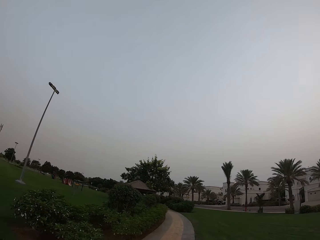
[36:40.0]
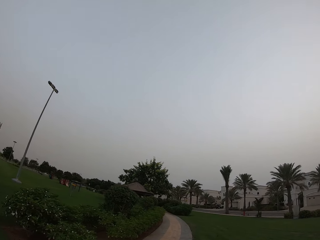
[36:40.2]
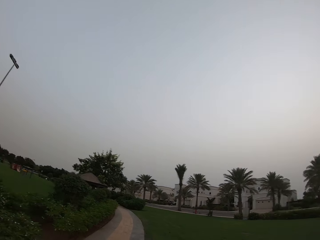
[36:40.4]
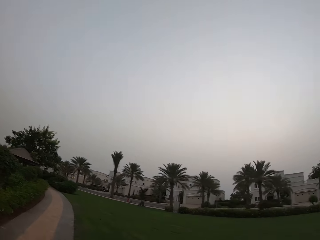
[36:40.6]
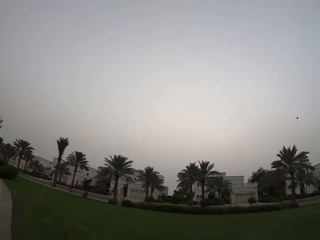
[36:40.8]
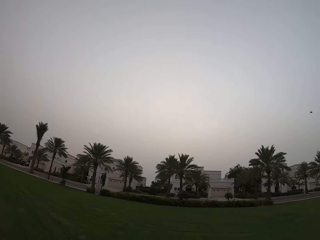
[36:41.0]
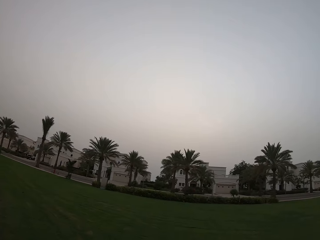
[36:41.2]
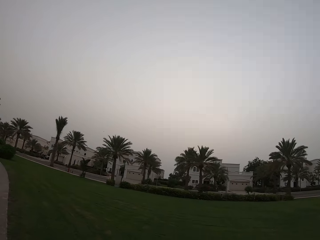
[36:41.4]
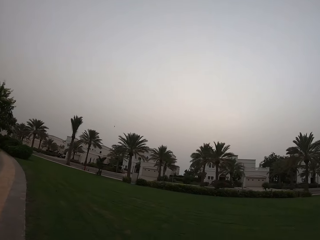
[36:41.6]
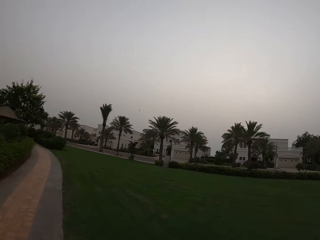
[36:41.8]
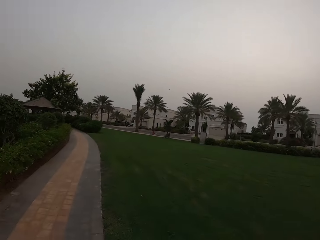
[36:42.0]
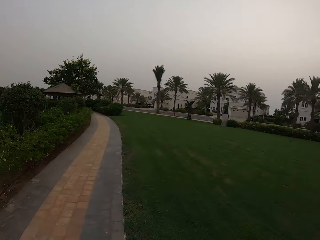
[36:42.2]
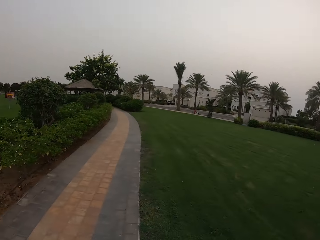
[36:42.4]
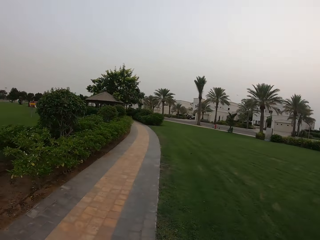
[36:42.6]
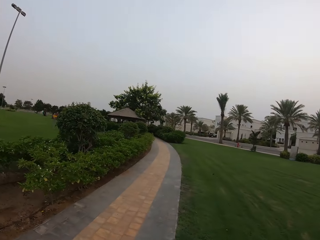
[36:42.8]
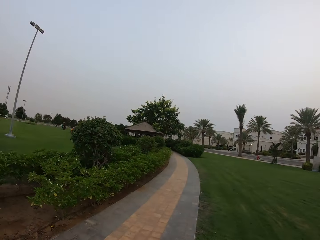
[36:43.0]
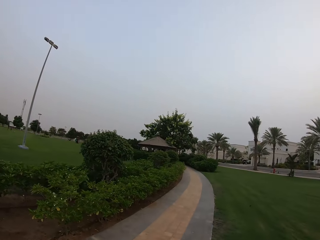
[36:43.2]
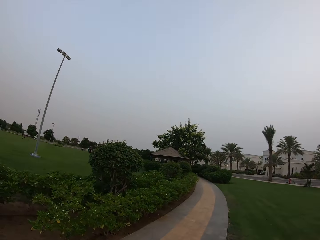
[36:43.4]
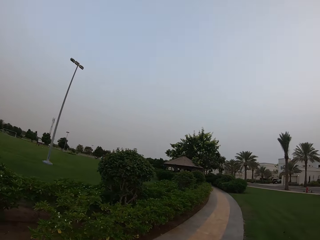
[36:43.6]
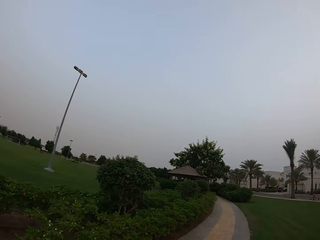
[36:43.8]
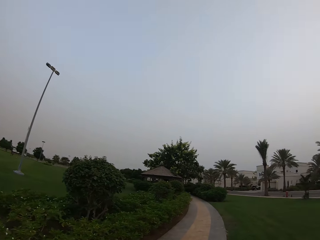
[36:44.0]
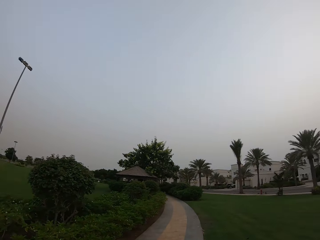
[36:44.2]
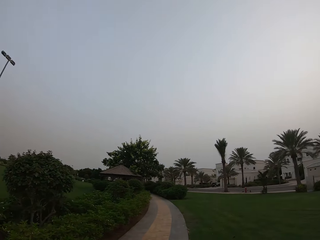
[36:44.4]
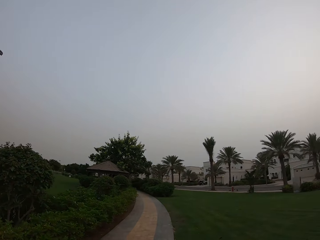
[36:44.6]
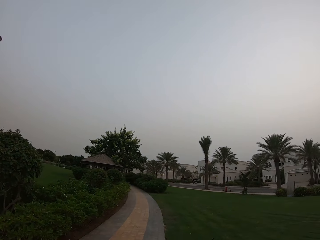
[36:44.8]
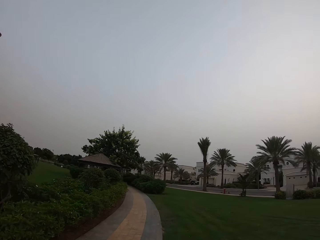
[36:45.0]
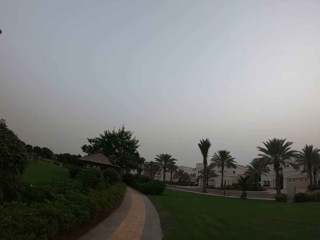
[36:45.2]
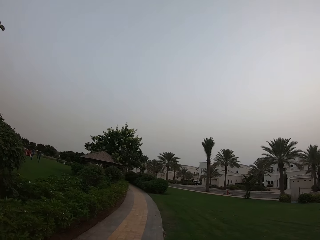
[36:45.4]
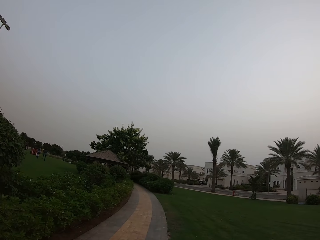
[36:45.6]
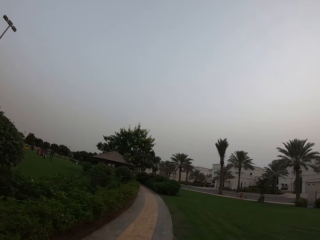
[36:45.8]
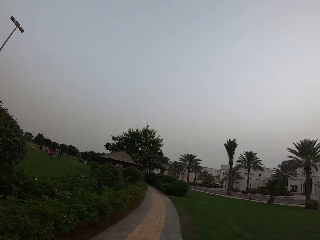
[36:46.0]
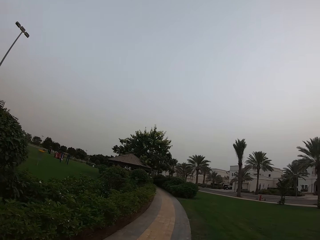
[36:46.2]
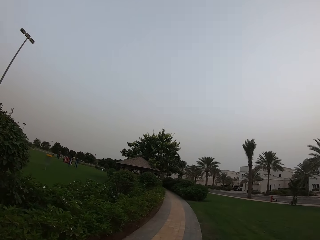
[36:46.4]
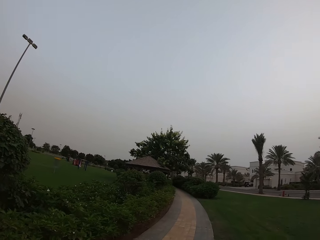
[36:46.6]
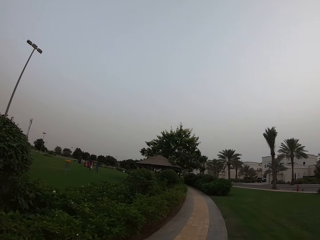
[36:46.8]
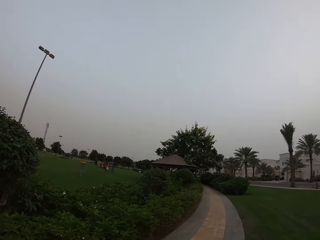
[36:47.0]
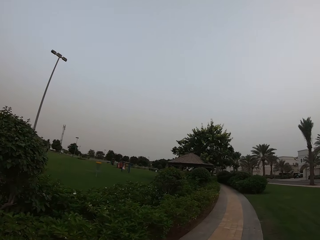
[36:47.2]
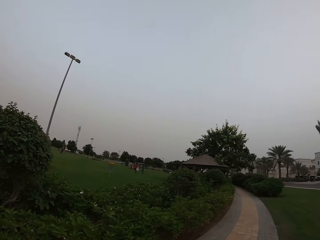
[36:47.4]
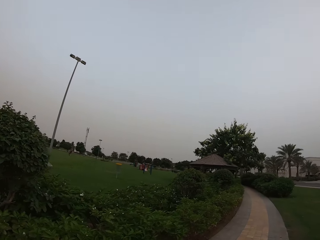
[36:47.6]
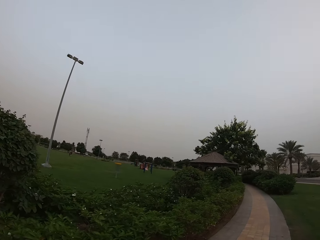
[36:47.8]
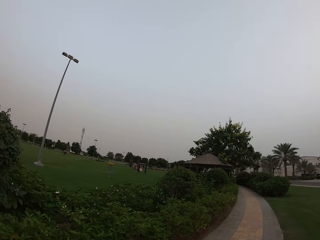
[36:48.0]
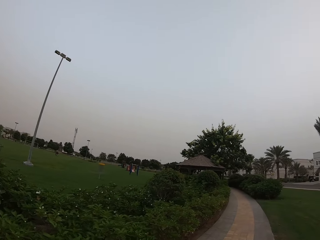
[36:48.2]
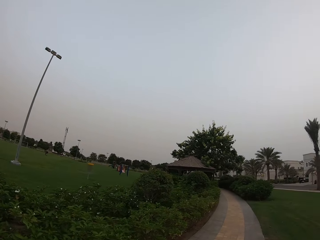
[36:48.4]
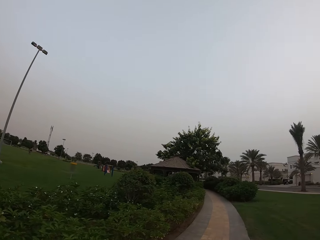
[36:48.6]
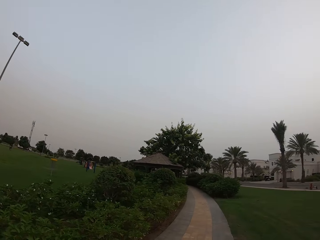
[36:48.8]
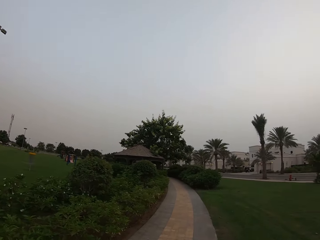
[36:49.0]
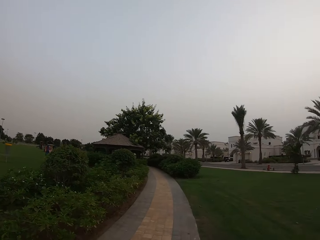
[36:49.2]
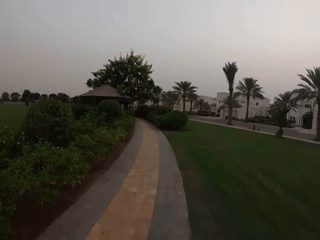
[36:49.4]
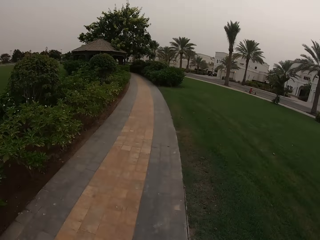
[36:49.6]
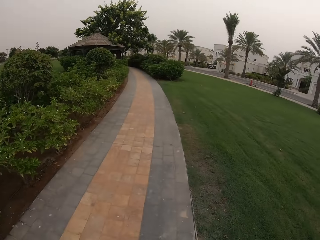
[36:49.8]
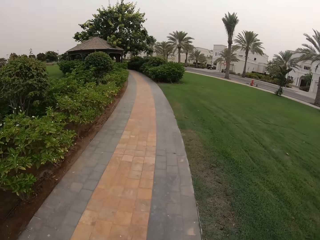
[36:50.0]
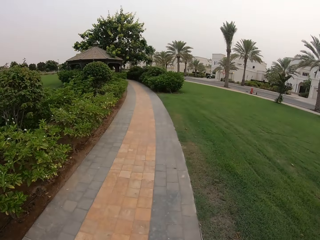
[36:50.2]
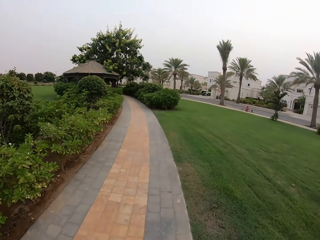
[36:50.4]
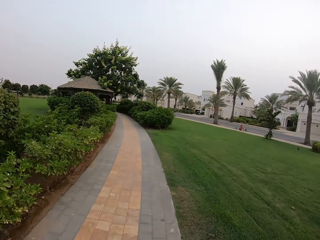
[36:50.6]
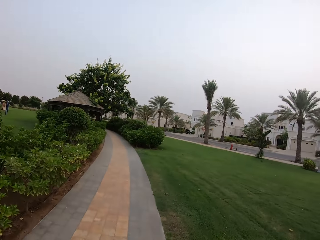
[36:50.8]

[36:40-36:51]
The camera wearer looks around. They walk around.

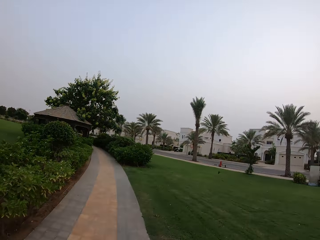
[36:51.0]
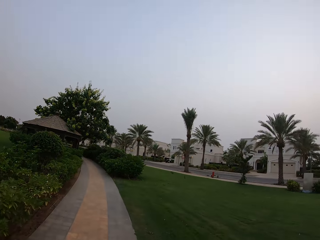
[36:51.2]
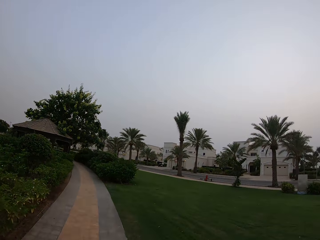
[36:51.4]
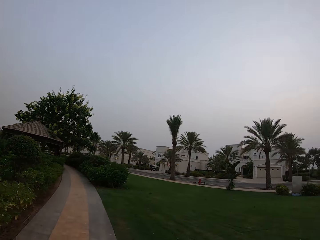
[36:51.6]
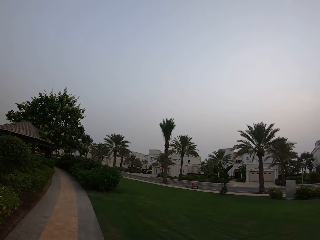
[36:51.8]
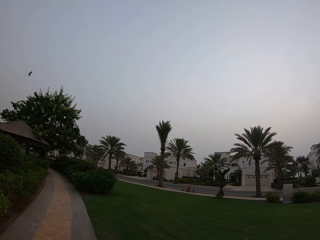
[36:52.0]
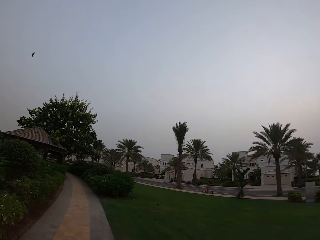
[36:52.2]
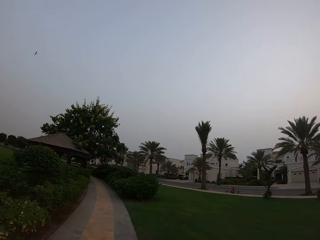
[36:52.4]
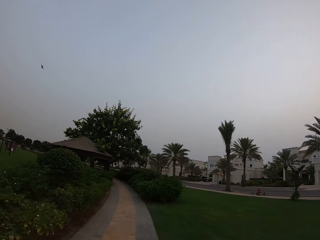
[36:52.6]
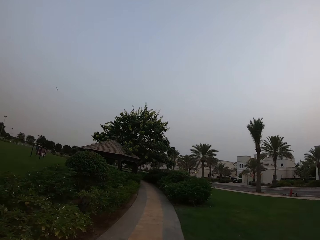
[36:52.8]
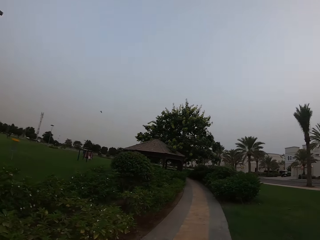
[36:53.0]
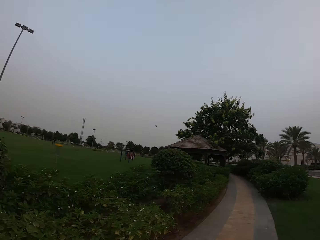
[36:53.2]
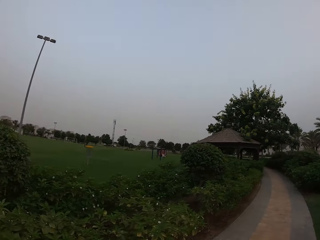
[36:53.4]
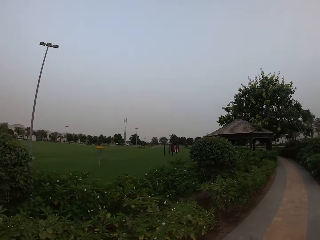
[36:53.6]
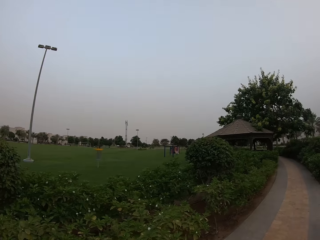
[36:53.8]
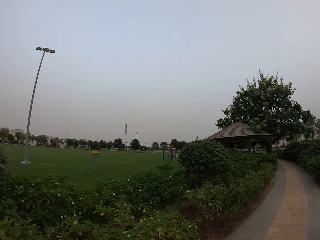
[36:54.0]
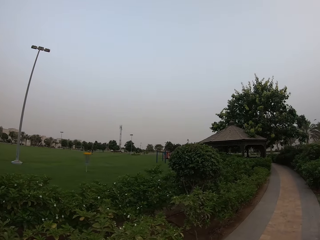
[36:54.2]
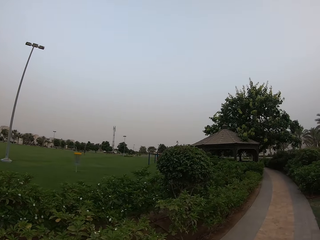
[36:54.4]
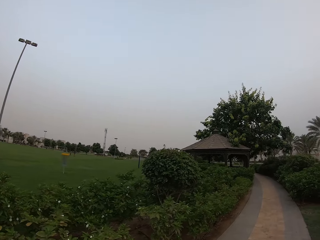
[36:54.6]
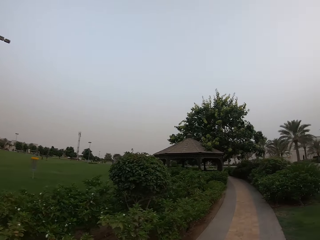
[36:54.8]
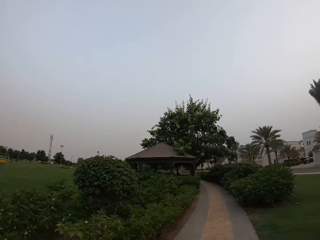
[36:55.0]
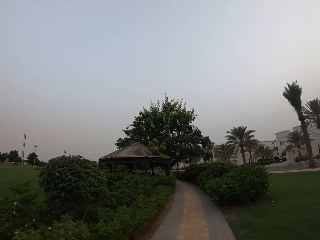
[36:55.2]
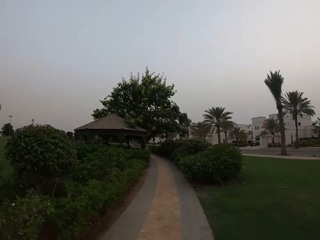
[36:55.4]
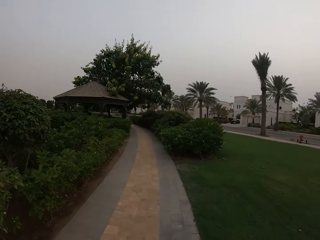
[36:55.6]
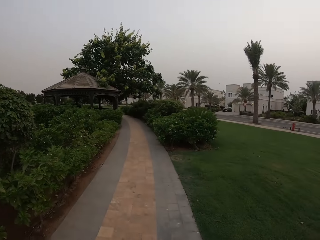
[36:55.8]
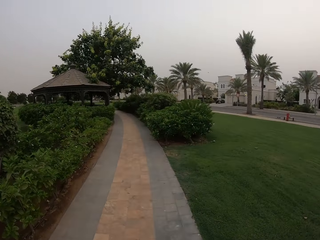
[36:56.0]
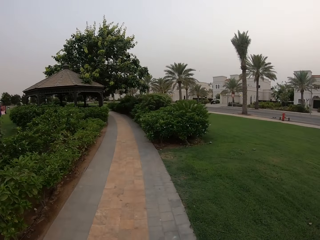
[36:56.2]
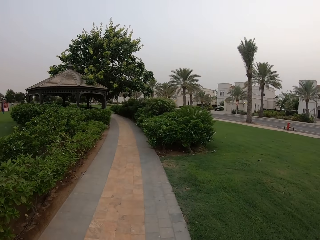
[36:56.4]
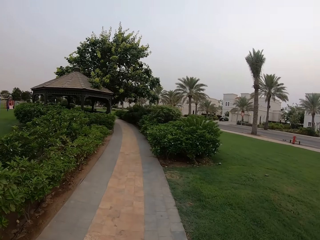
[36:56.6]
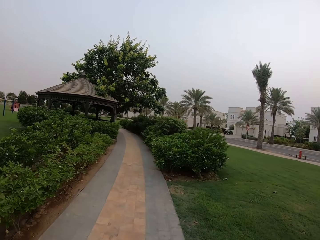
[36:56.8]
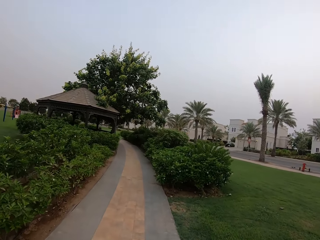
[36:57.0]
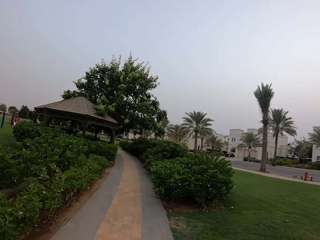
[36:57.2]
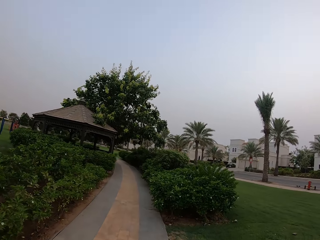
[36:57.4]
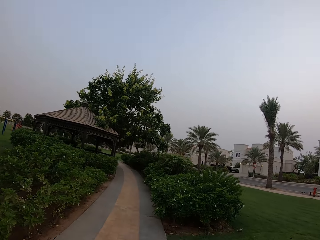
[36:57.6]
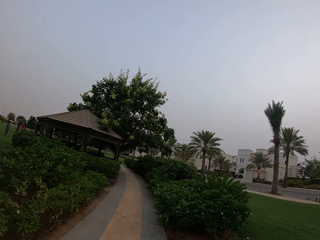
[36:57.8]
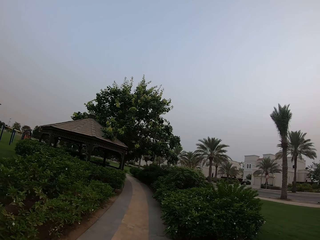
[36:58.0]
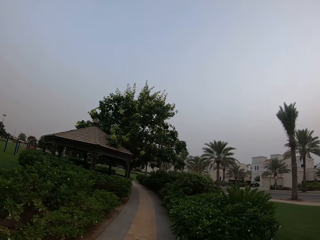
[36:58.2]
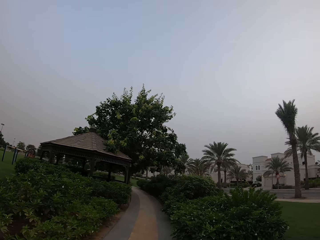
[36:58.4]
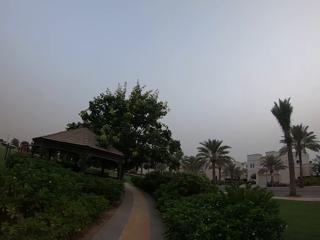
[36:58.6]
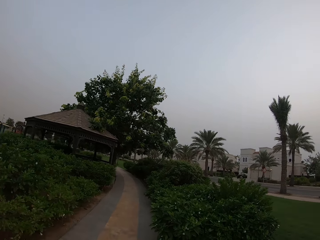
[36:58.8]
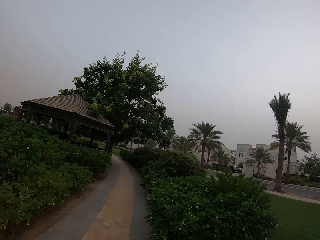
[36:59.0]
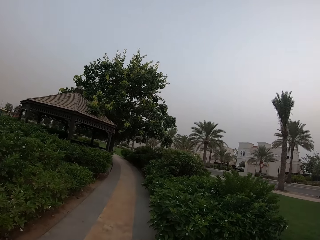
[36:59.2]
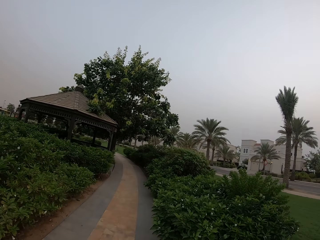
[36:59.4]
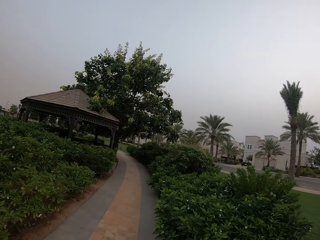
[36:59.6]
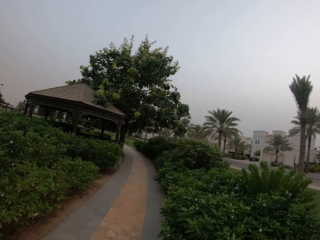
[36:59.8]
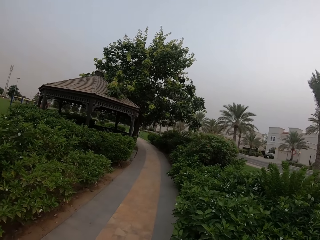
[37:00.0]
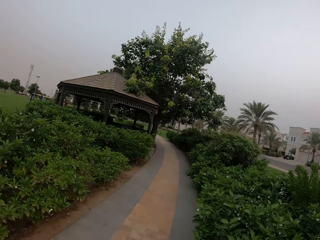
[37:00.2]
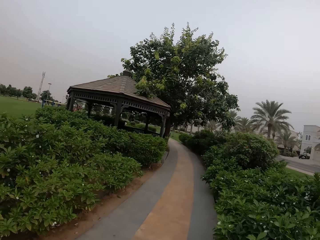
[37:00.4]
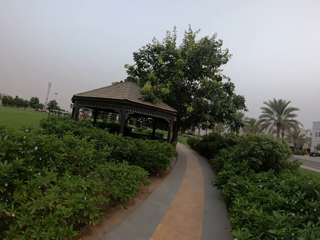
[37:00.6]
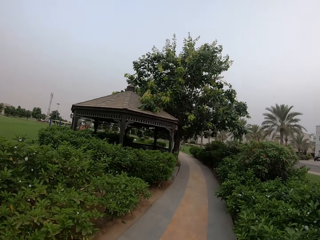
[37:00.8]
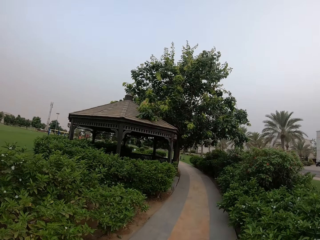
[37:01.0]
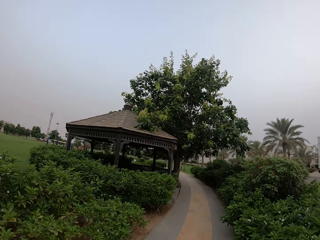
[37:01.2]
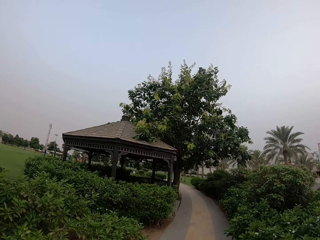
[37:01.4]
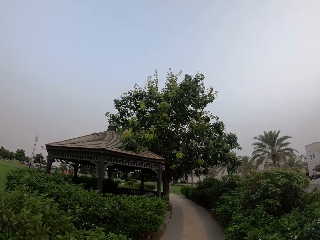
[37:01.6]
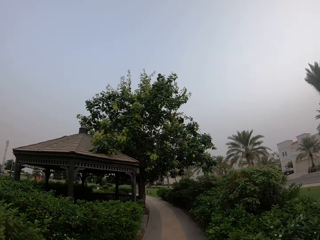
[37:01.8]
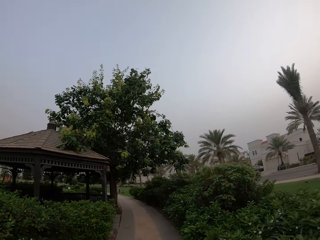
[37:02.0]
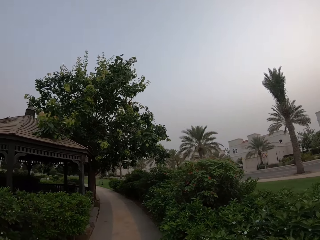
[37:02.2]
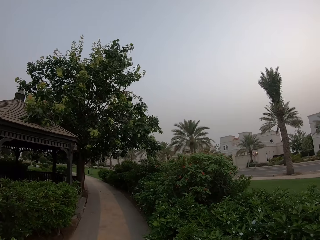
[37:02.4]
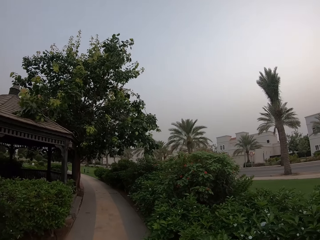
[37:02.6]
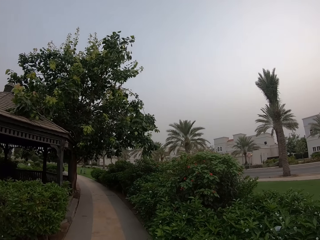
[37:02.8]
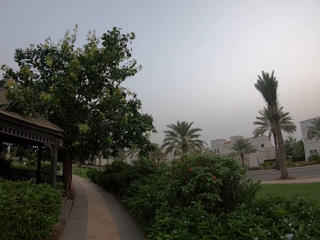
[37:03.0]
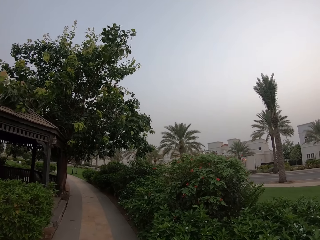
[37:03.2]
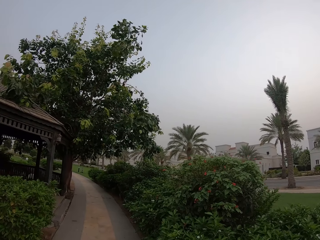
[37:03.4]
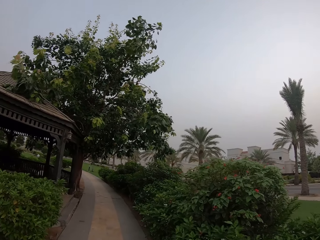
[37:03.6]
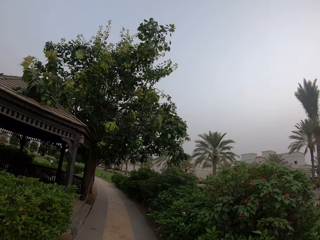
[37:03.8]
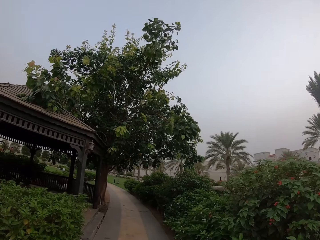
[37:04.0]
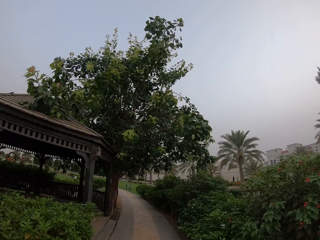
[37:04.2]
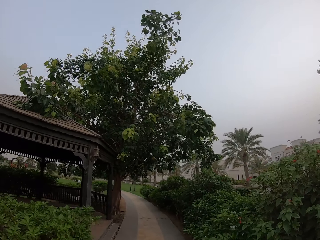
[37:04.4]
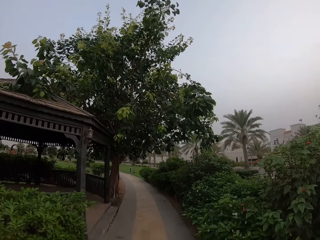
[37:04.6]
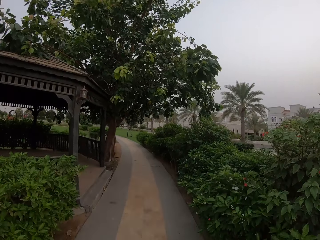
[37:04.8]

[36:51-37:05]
The camera wearer looks around. They walk around.
